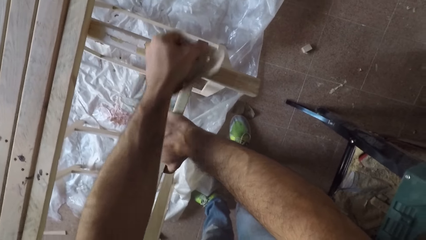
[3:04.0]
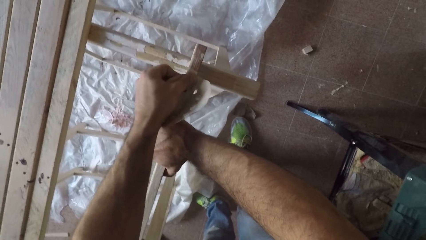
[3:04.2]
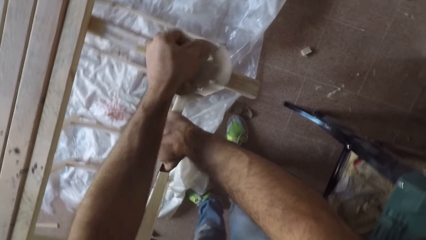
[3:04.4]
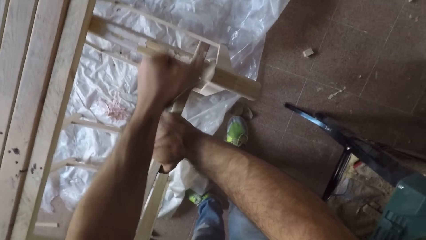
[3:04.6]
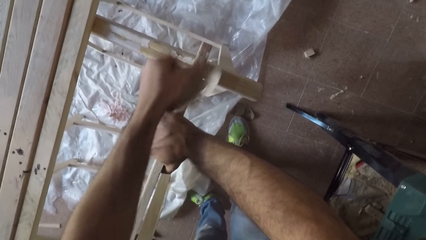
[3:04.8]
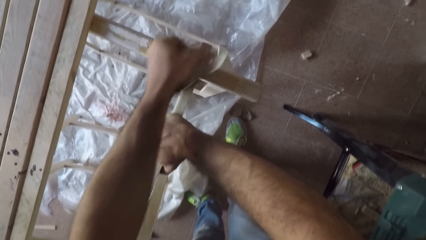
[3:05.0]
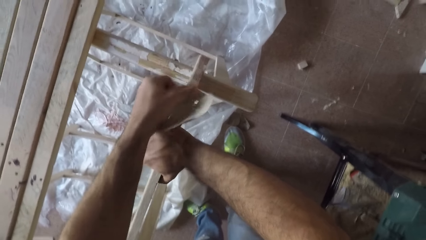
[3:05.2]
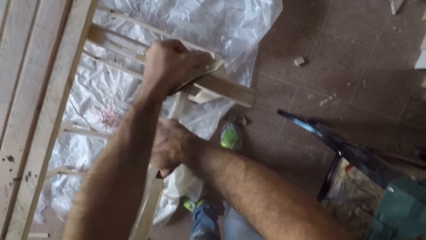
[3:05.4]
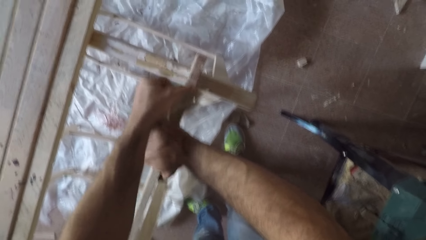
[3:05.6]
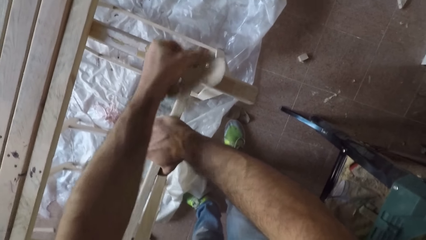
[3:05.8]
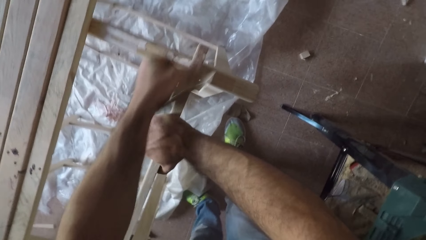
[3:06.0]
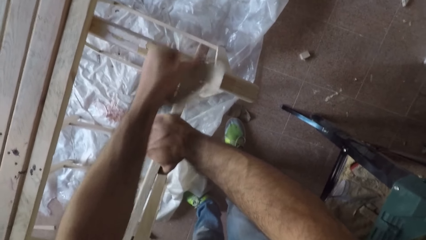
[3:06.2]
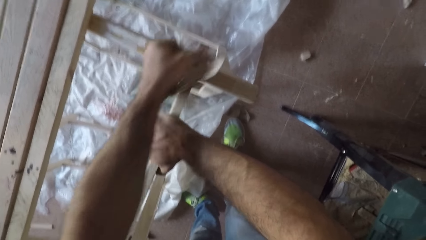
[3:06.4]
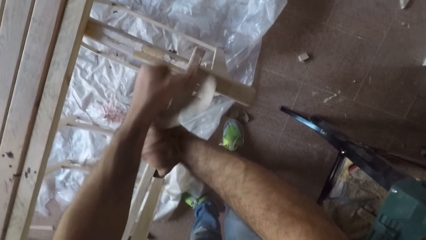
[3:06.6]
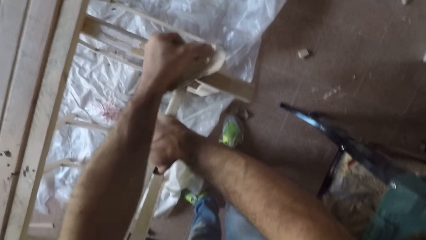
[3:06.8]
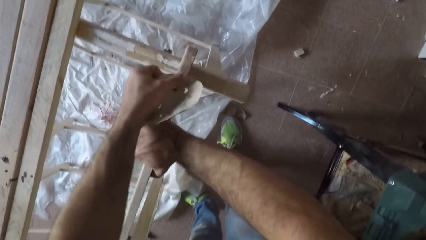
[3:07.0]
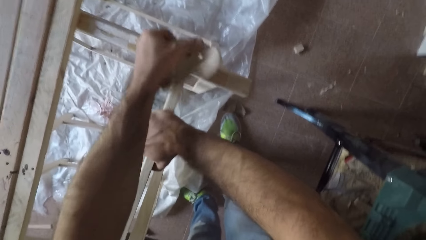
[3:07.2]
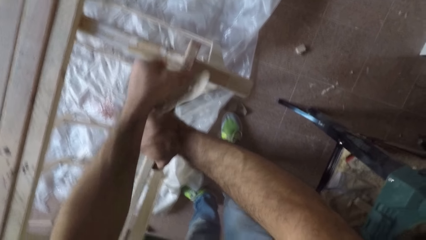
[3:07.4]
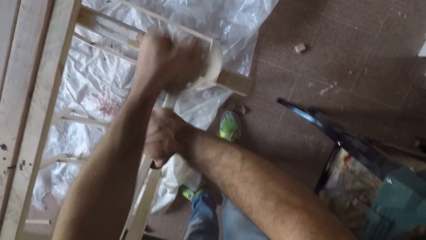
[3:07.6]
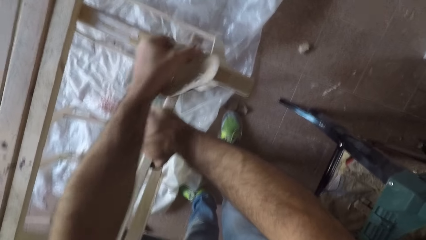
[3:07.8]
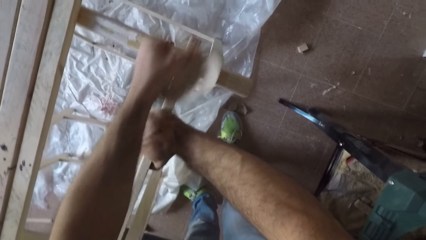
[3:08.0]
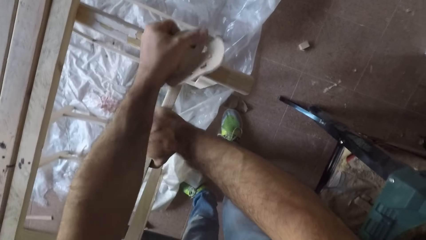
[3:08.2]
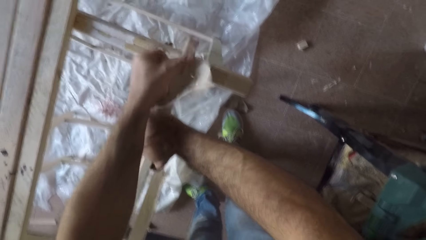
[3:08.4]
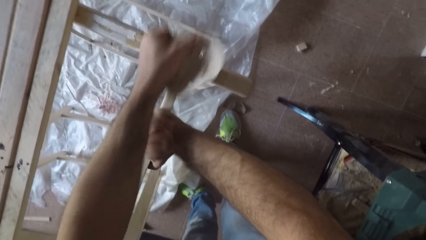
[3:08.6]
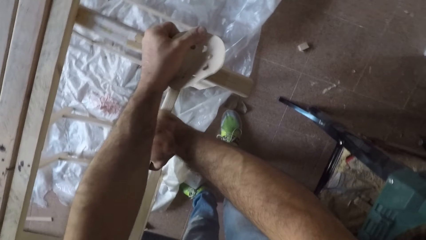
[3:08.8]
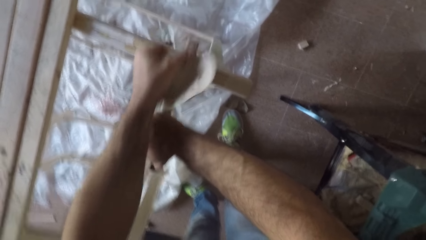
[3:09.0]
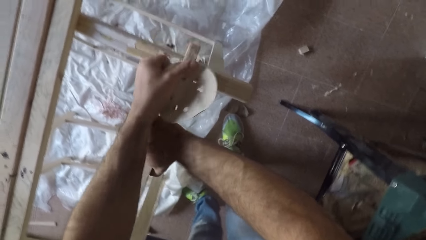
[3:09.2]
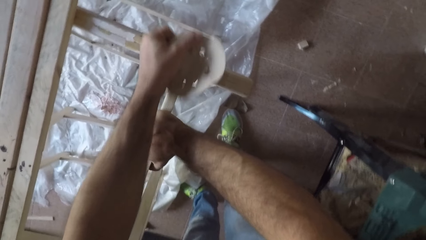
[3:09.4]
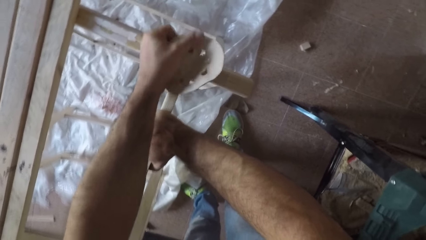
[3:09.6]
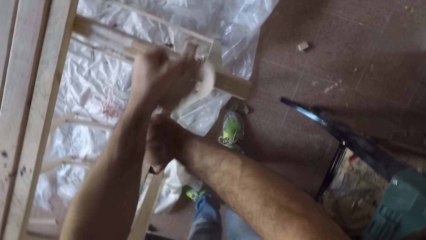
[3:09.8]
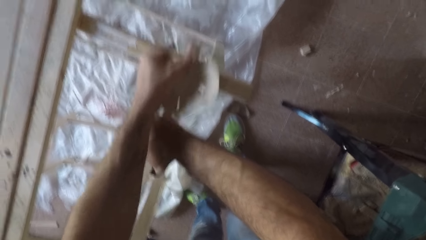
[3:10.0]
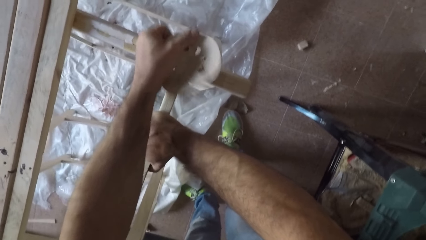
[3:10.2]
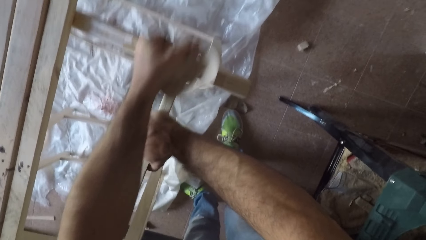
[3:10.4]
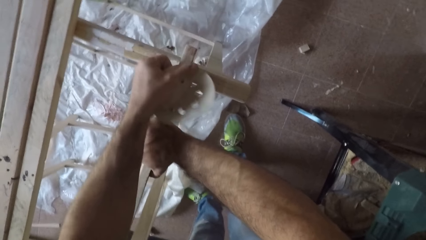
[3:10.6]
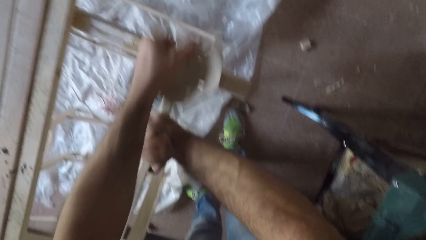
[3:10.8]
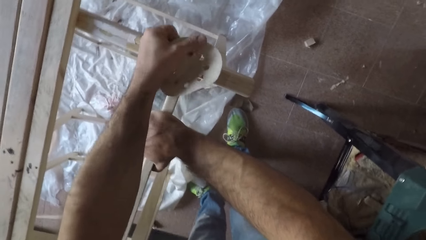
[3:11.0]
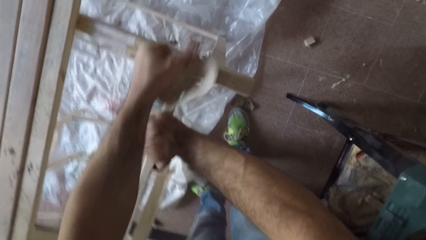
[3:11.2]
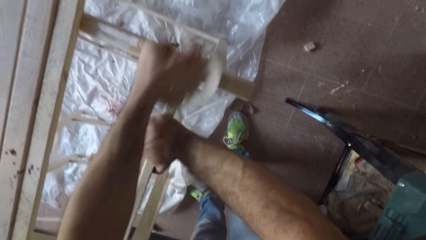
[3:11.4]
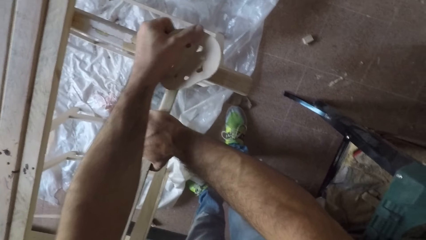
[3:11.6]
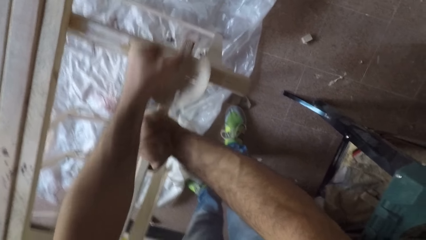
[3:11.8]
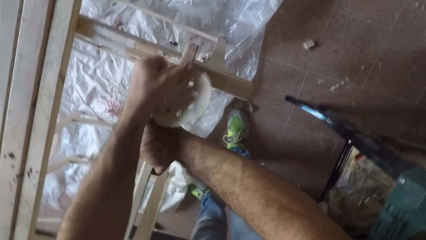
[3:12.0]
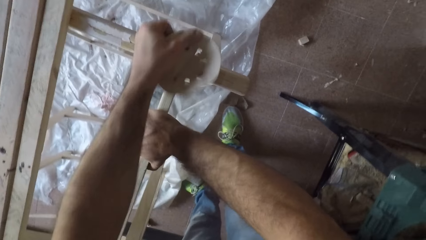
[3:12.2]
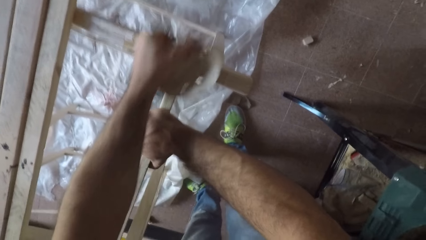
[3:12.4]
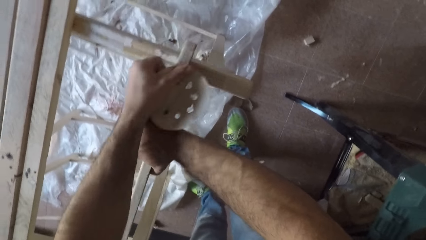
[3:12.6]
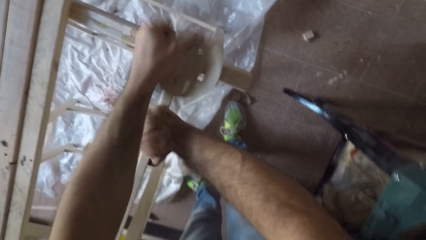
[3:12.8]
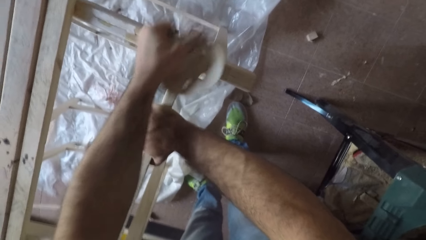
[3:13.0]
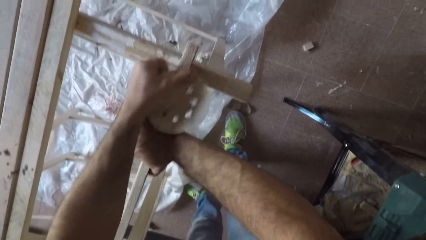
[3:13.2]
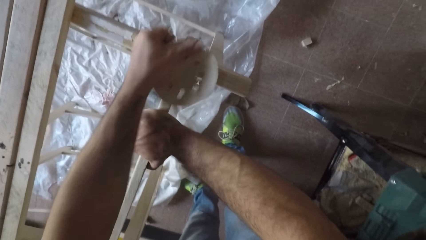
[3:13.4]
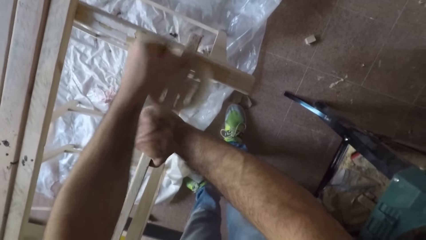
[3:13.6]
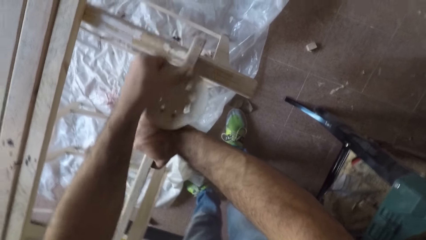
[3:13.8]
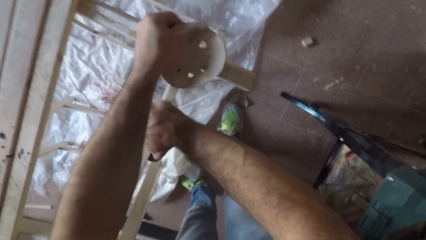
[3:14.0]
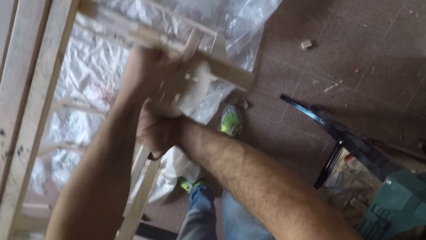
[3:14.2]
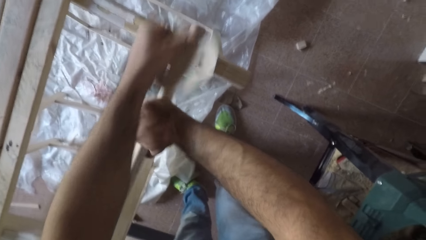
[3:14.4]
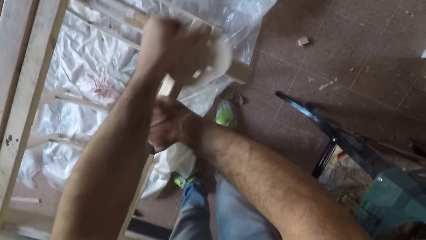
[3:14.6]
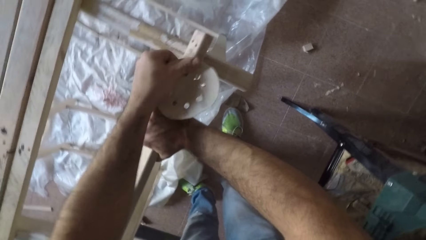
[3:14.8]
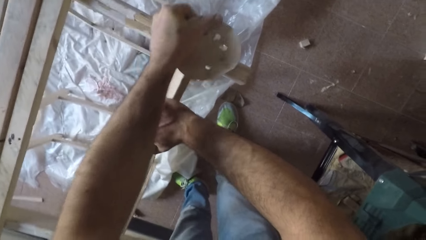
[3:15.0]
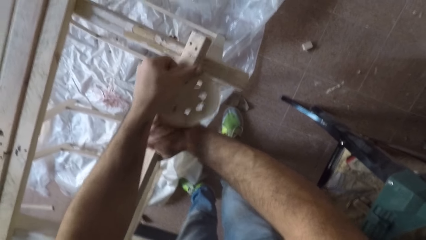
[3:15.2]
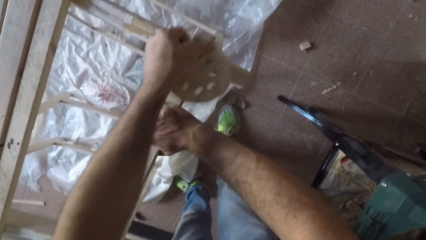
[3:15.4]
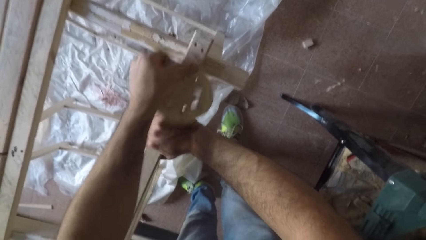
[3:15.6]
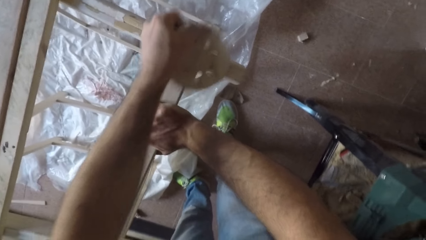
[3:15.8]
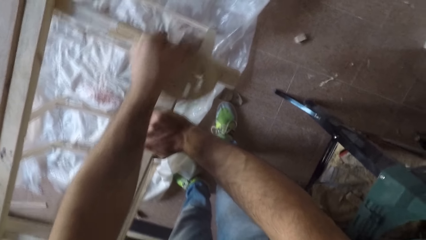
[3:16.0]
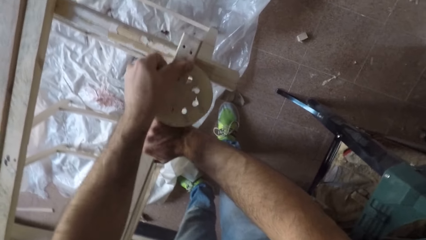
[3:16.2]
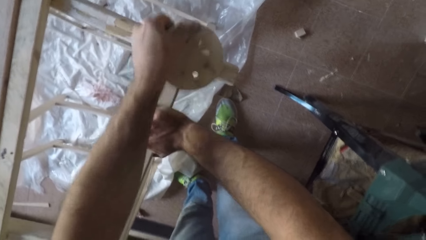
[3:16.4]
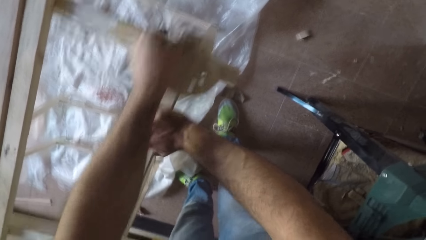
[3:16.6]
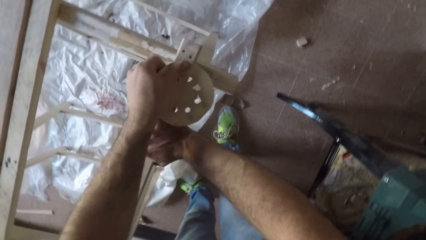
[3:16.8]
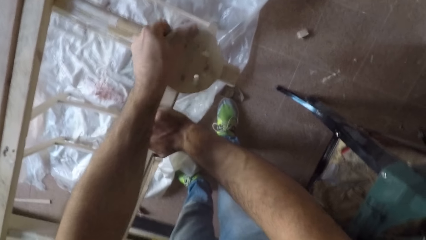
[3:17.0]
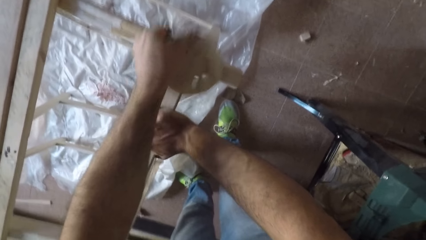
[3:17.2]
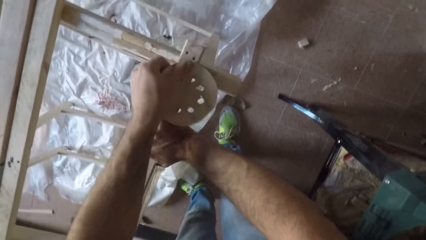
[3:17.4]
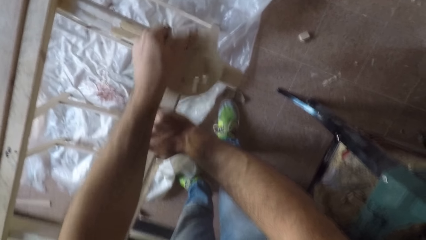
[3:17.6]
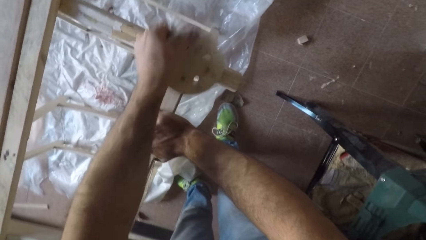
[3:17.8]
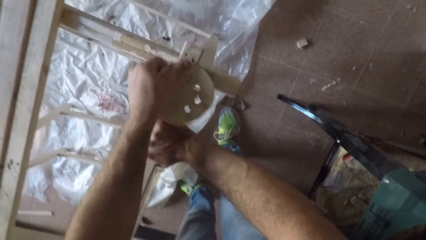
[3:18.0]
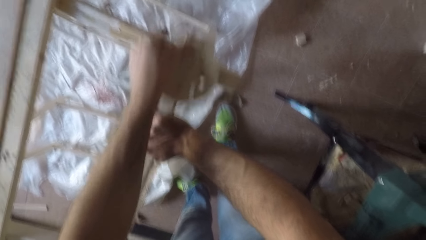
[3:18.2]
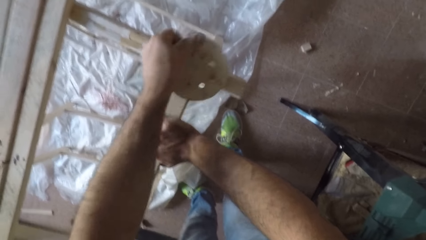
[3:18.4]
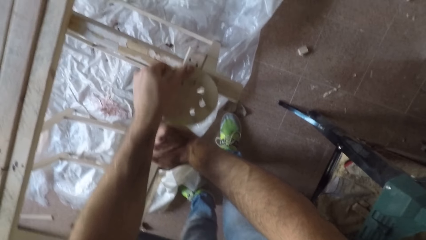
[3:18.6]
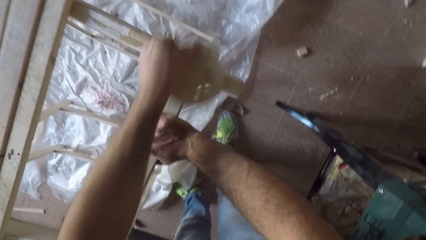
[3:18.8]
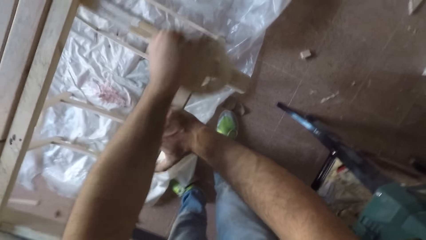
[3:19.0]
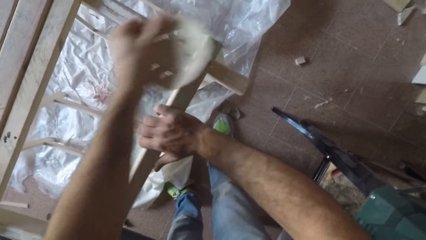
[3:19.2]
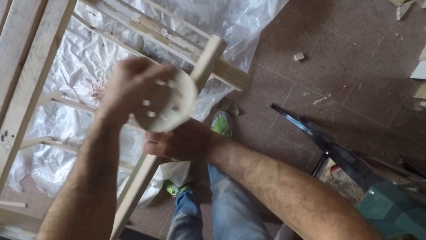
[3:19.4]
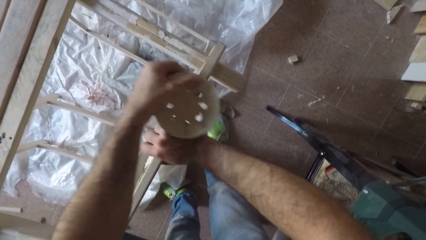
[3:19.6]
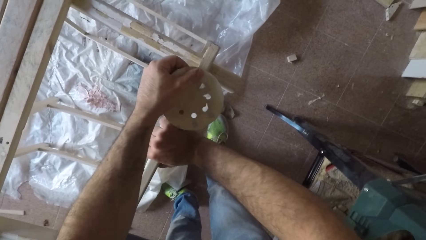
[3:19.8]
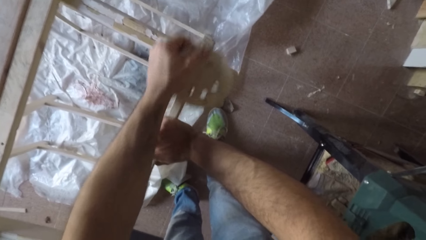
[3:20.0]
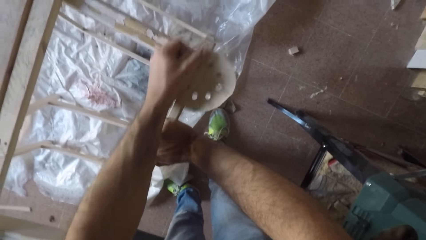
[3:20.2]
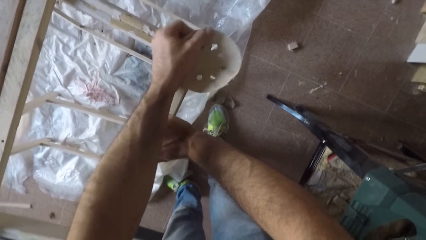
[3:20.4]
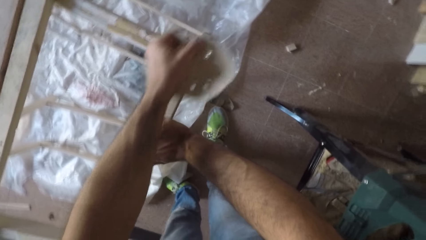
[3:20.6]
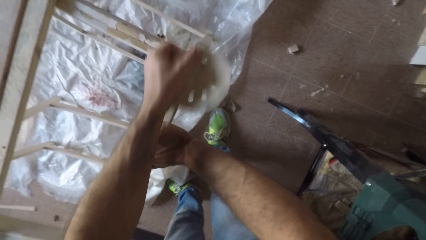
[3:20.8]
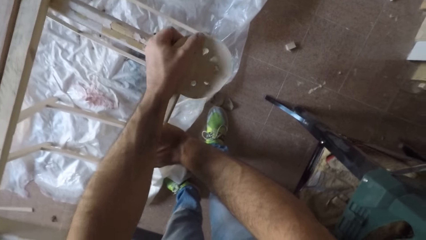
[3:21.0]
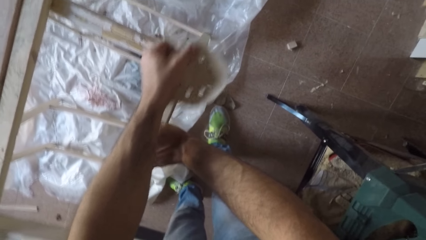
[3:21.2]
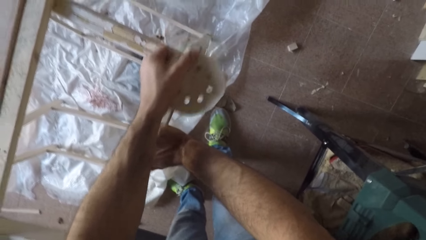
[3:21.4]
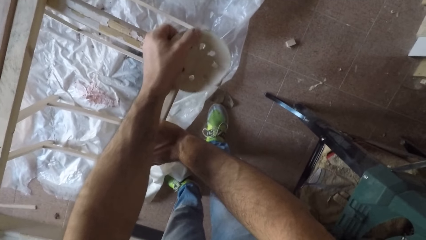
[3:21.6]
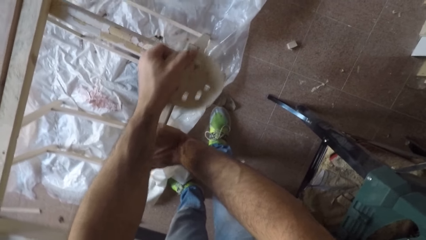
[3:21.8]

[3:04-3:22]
The camera wearer turns the wooden plank.
